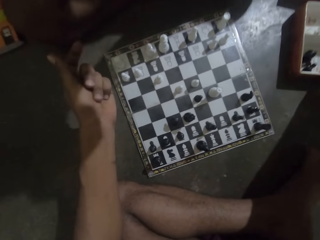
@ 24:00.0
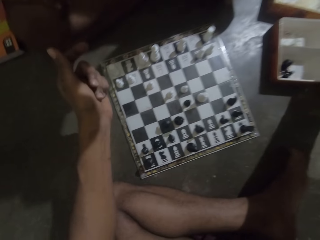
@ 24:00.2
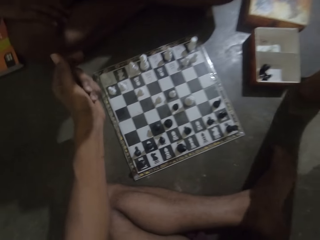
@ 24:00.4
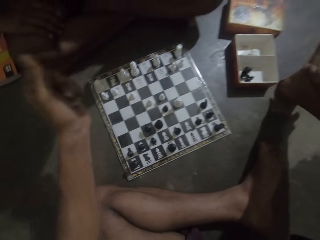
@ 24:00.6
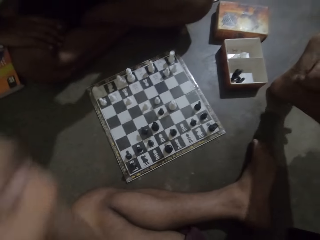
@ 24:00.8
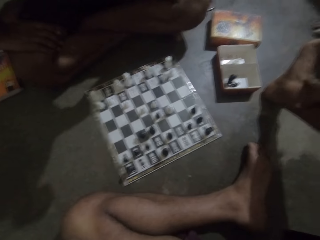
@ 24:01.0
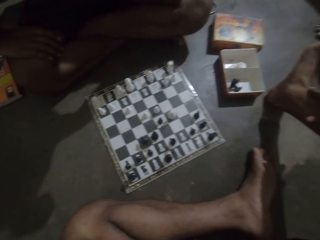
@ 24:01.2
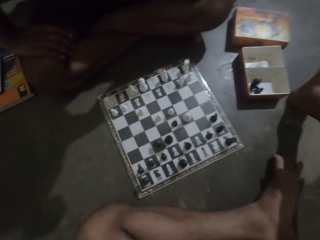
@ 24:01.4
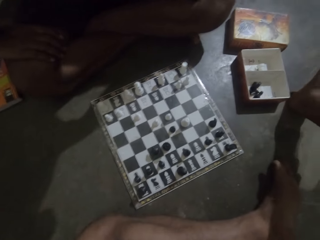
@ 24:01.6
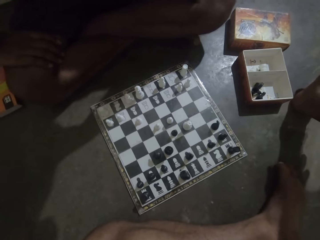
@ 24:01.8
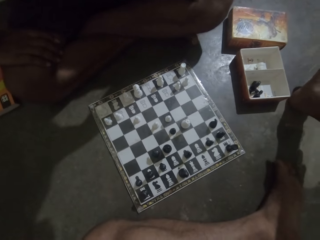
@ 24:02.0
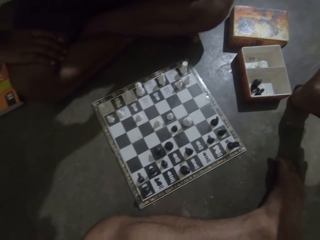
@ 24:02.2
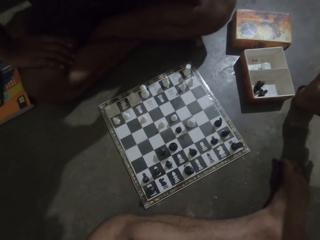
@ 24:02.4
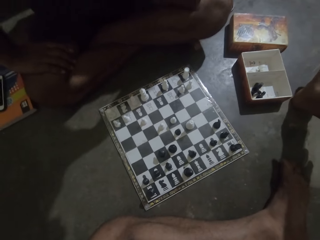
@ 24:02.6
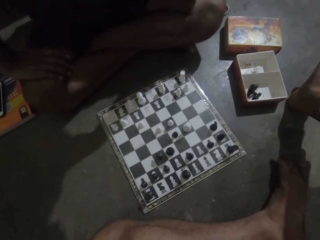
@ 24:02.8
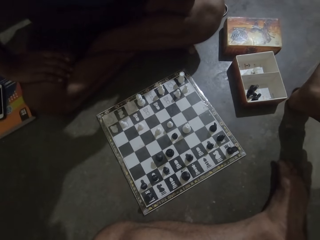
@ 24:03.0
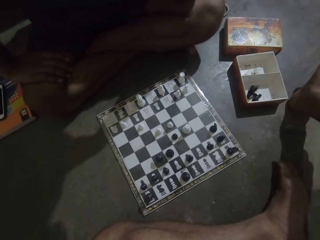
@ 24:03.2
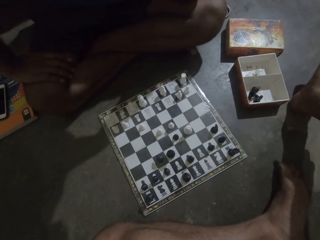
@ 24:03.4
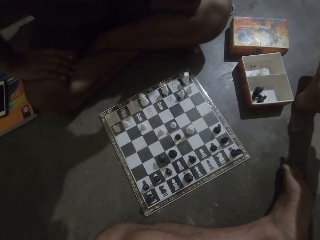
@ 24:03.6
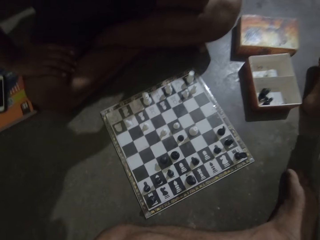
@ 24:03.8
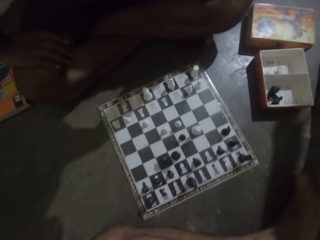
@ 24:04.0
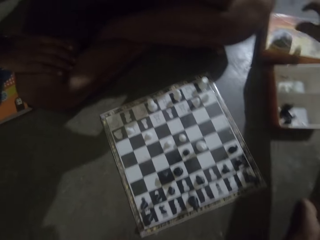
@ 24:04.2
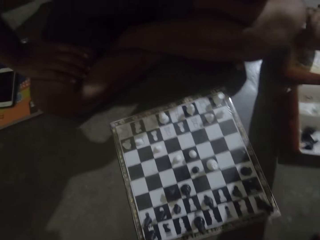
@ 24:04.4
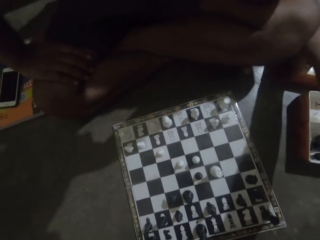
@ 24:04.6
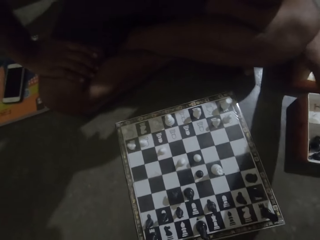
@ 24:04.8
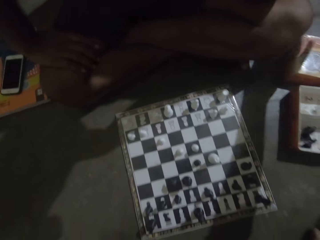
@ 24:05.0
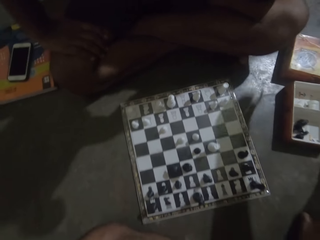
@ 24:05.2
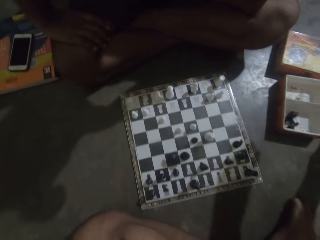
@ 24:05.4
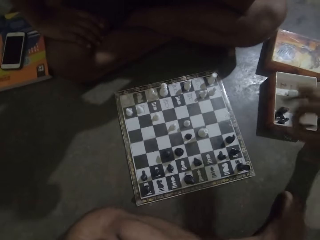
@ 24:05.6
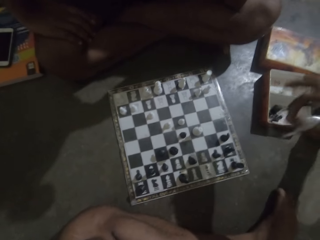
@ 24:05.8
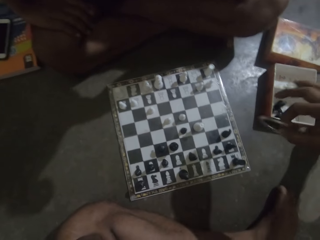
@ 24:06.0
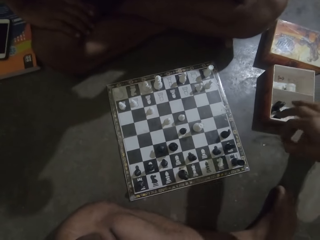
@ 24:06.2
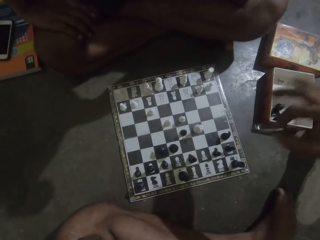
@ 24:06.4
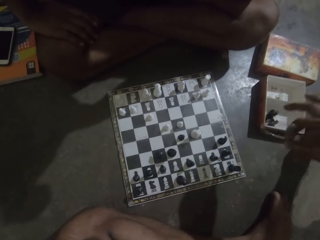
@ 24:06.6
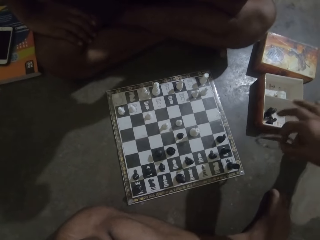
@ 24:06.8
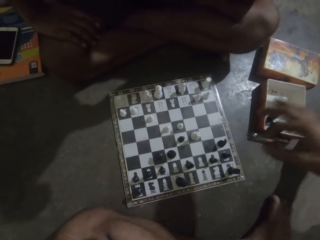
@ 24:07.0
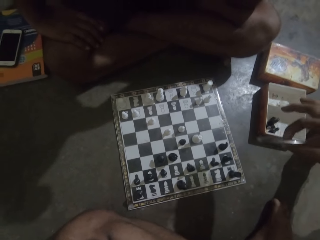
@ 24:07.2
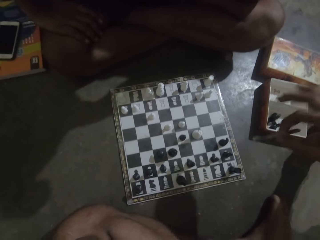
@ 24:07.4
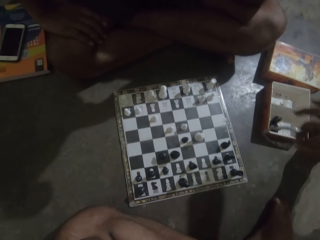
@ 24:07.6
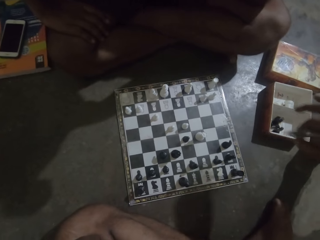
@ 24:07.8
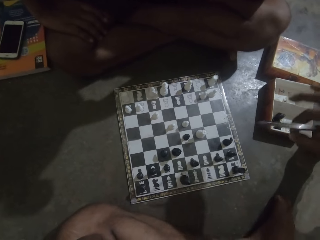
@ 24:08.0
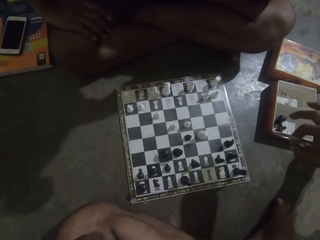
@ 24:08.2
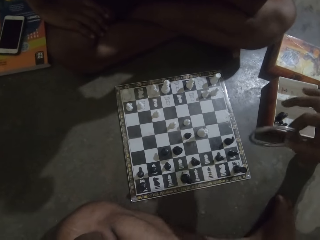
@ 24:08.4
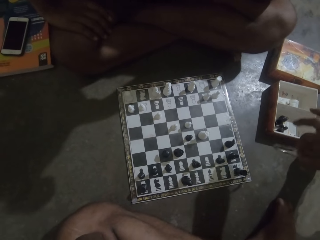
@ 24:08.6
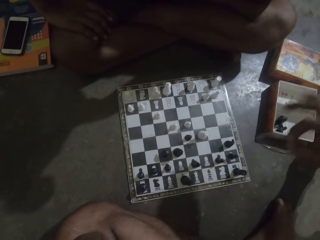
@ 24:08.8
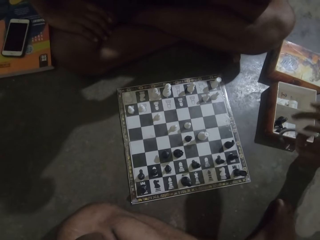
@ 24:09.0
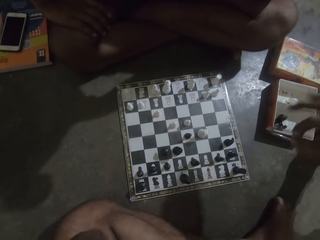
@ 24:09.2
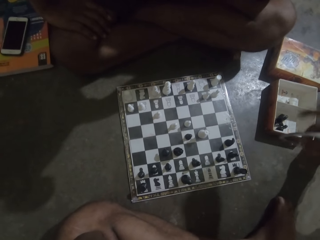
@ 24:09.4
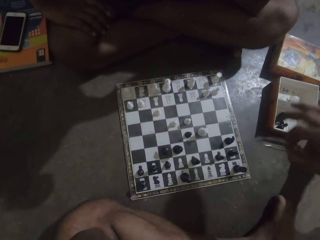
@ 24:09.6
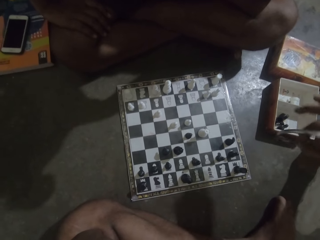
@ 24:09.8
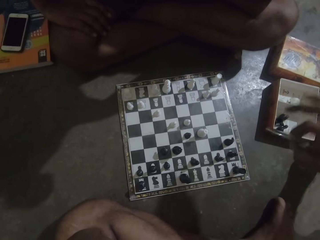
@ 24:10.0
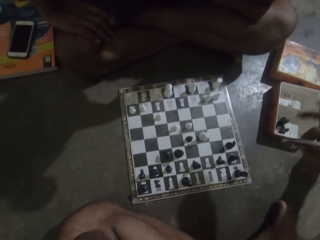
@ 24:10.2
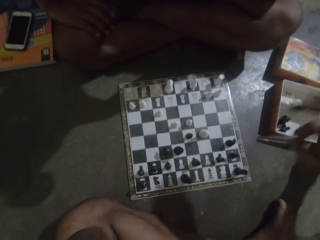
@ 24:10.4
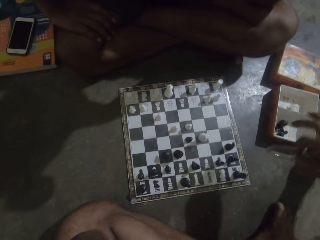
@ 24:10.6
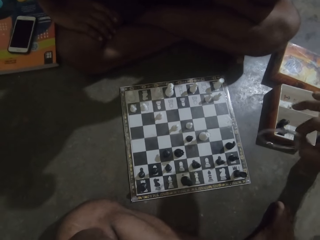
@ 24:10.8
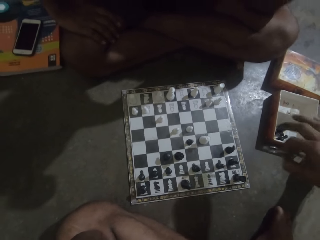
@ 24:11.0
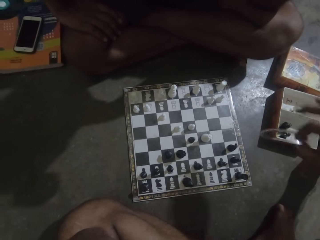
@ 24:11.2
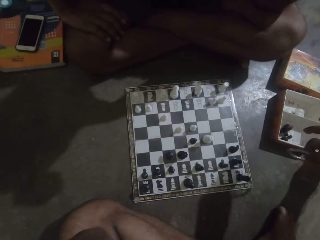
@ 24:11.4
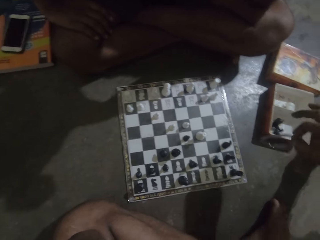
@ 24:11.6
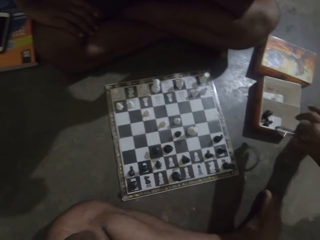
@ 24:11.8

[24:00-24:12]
The camera wearer lifts his hand. He picks up a bangle from the floor. He holds the bangle. He plays with the bangle.

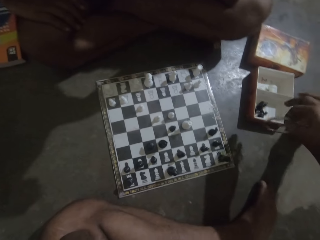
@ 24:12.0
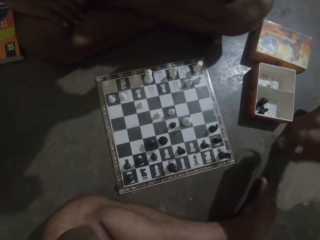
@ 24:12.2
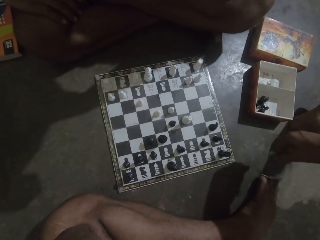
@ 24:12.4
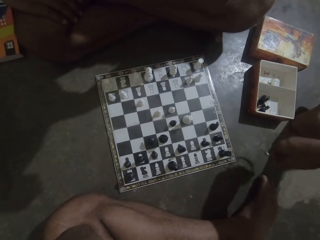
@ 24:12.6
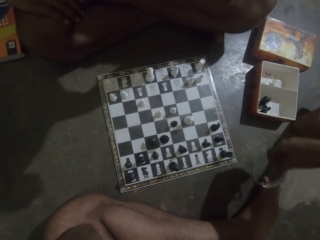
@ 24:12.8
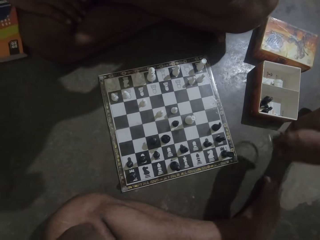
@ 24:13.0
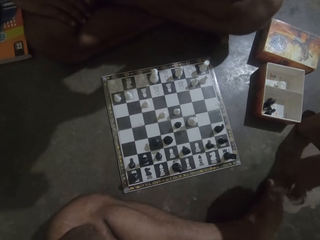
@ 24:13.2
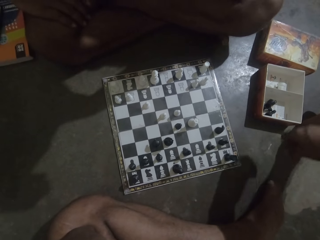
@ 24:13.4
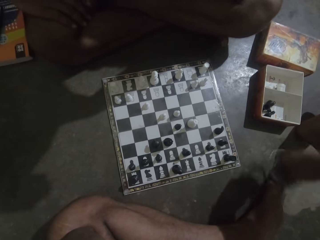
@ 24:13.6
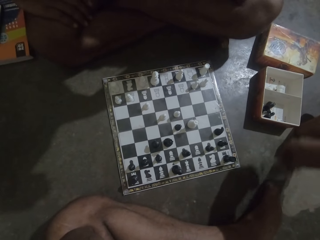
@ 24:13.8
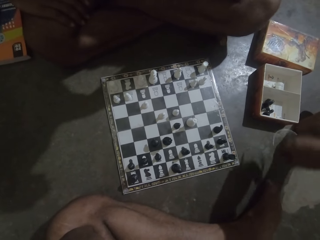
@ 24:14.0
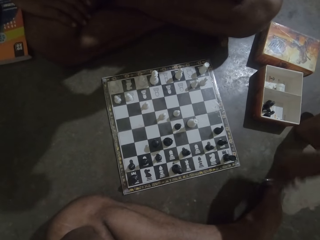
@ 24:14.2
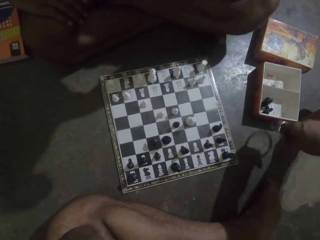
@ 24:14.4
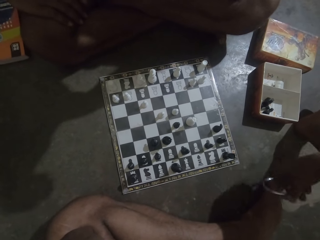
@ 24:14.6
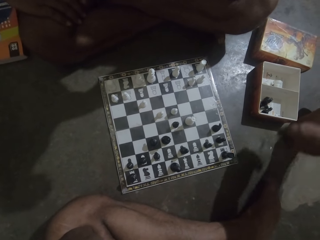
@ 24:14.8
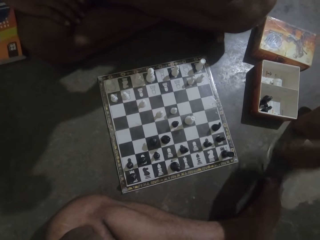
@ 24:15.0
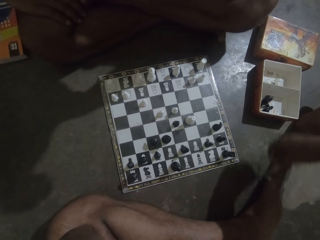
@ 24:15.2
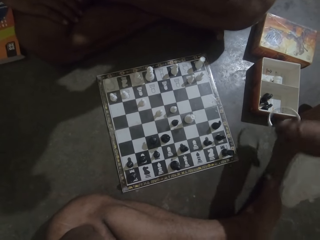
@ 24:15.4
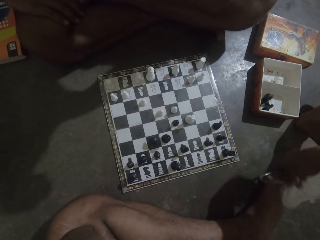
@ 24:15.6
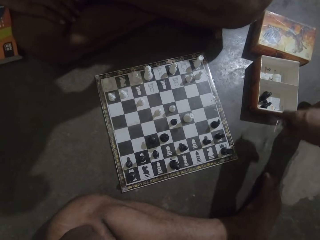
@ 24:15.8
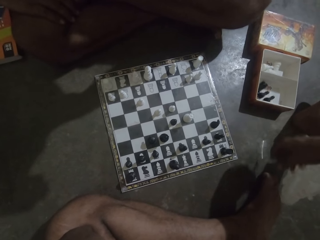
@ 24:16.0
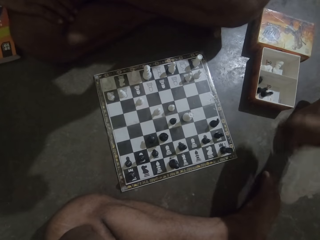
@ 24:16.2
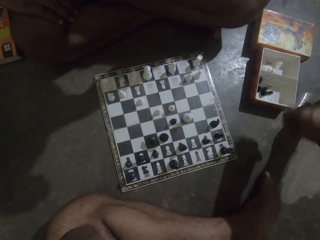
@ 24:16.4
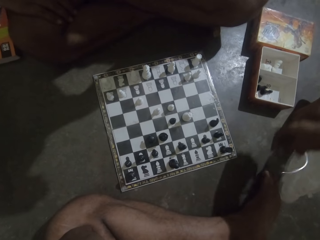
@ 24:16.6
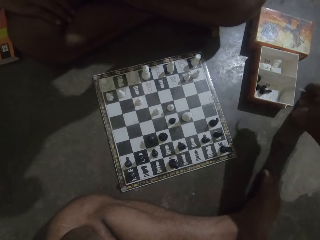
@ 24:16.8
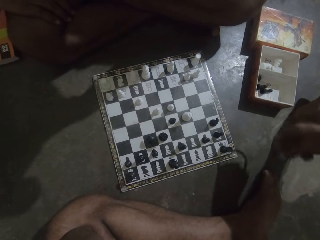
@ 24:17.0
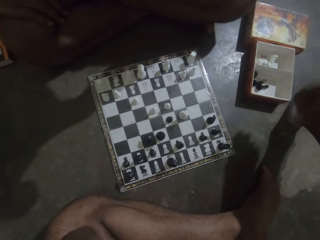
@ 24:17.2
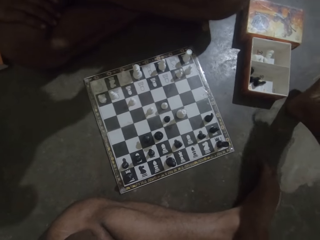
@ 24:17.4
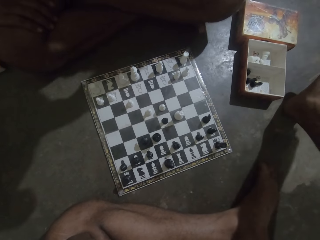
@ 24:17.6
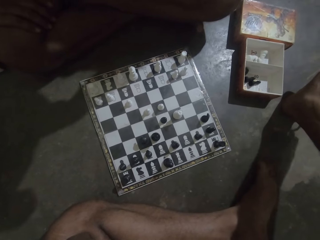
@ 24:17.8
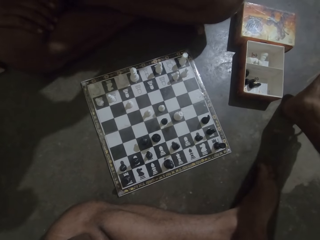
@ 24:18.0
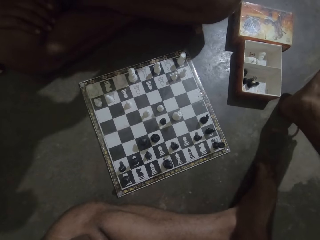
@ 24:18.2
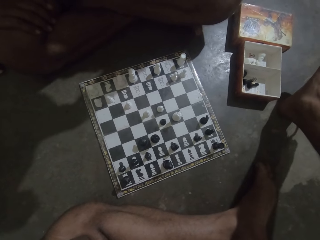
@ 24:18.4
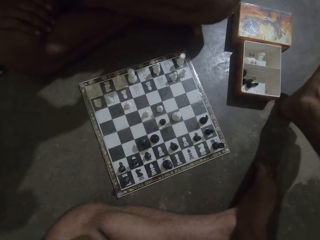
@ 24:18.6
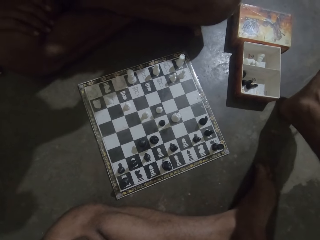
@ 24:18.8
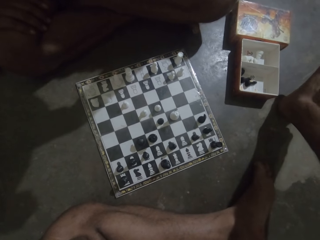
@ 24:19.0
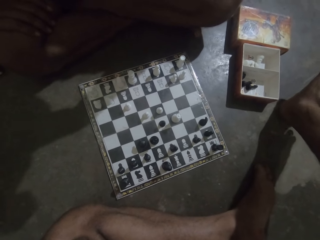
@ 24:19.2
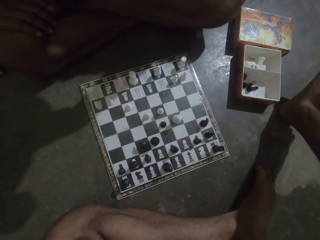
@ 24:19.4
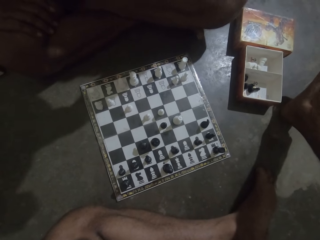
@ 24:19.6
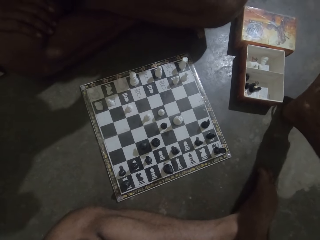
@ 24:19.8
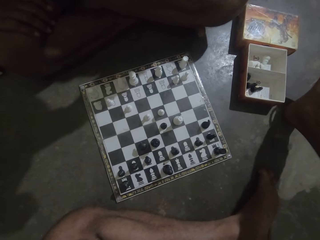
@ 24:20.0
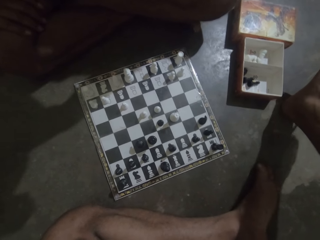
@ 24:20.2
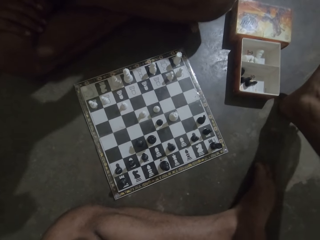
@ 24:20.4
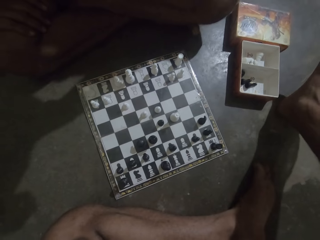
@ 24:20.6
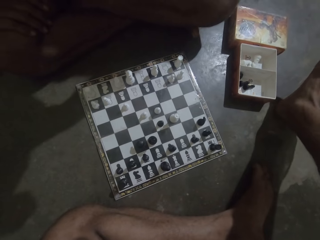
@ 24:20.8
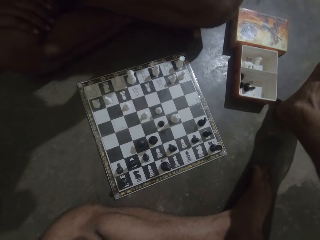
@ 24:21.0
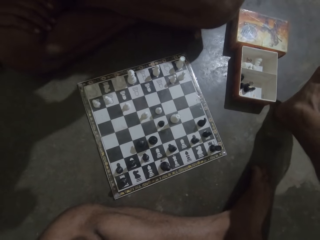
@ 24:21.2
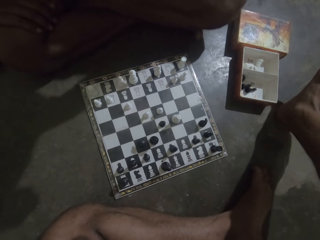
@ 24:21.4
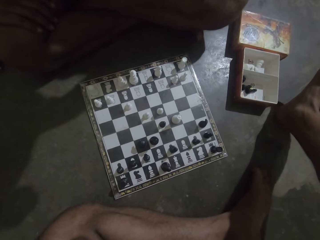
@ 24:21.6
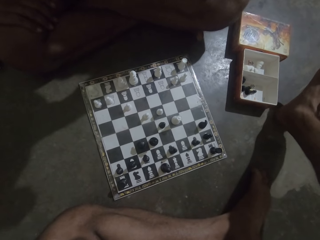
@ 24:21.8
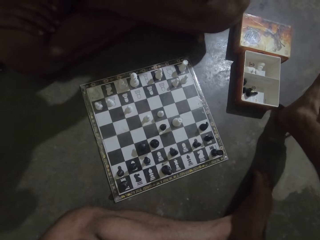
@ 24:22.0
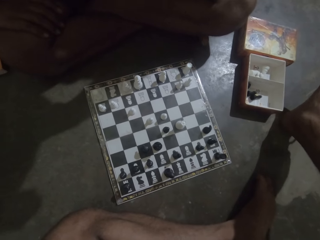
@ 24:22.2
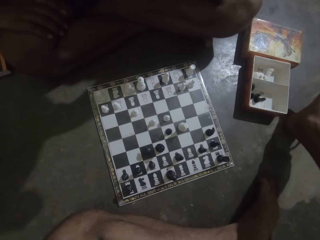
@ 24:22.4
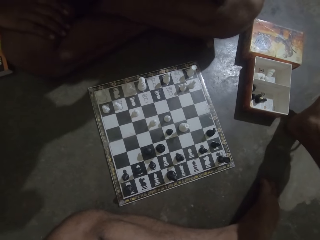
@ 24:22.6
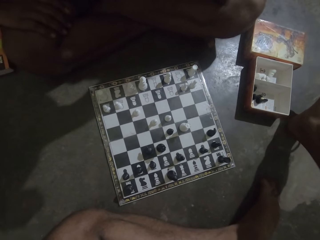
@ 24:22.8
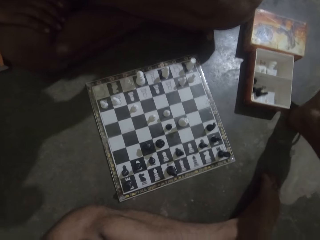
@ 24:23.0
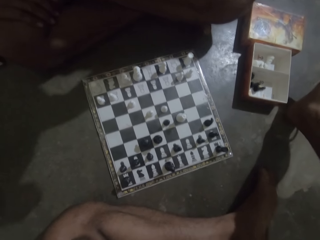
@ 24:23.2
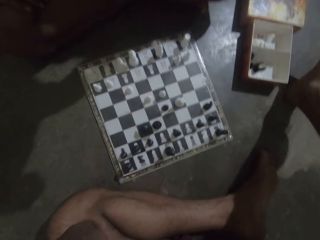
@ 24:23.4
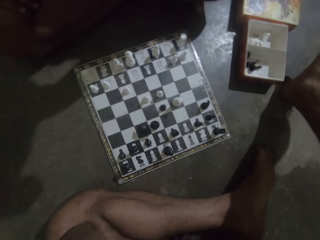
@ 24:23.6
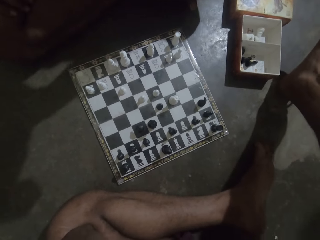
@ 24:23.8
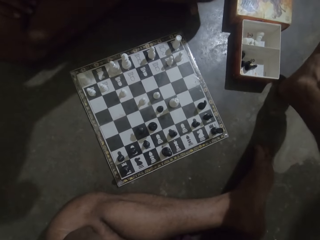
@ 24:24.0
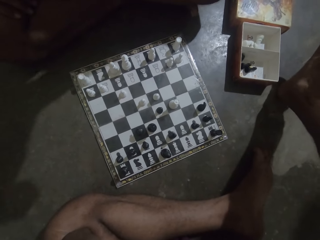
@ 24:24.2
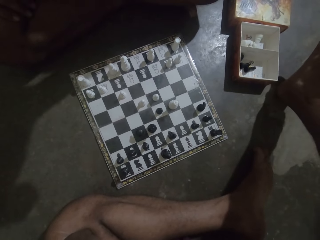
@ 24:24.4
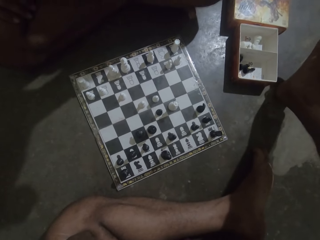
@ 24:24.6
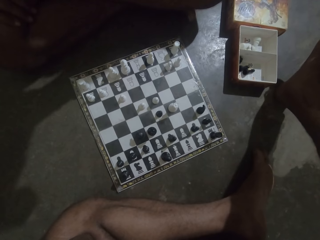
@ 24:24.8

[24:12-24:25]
The camera wearer holds the bangle.
